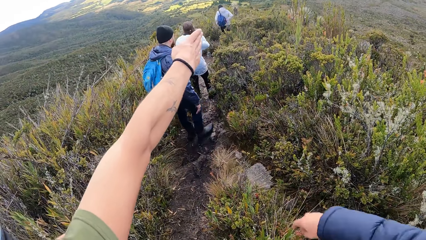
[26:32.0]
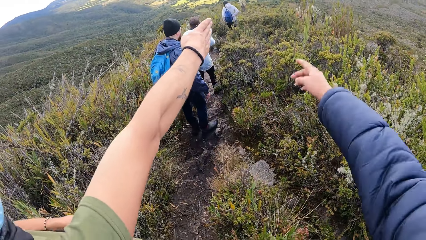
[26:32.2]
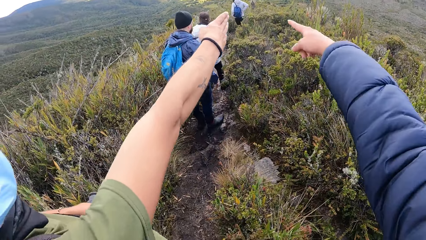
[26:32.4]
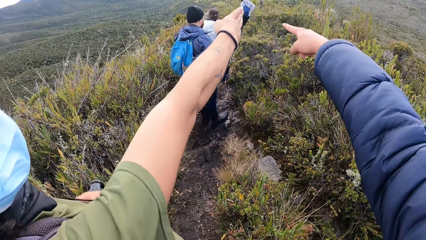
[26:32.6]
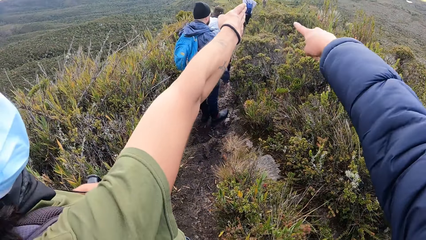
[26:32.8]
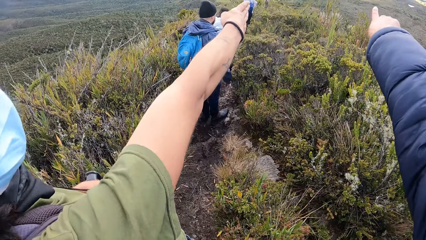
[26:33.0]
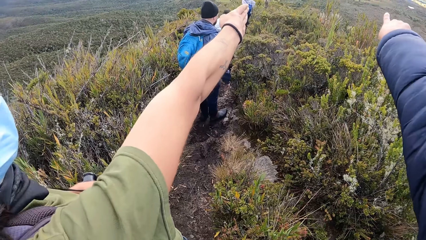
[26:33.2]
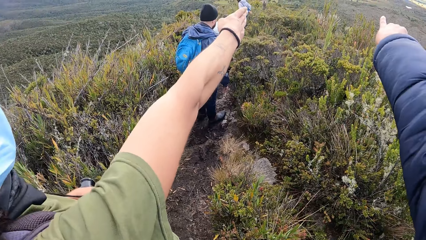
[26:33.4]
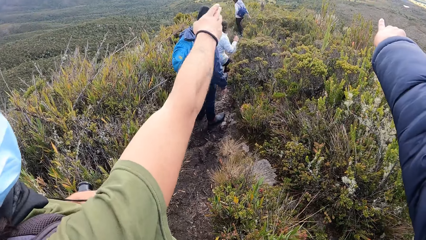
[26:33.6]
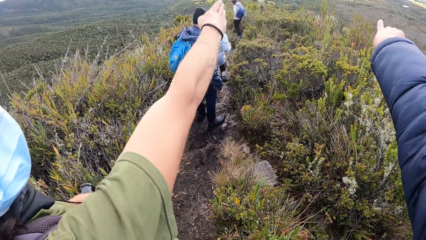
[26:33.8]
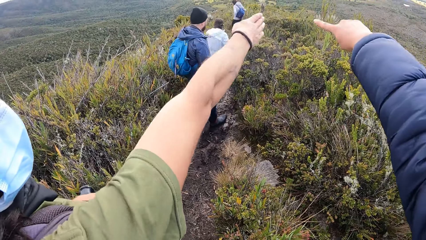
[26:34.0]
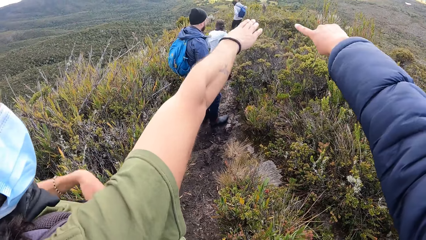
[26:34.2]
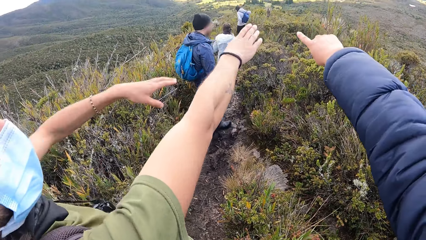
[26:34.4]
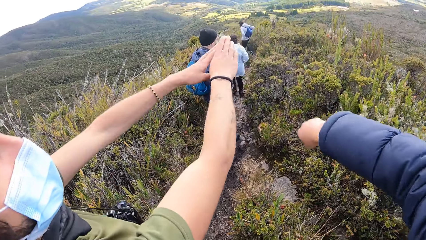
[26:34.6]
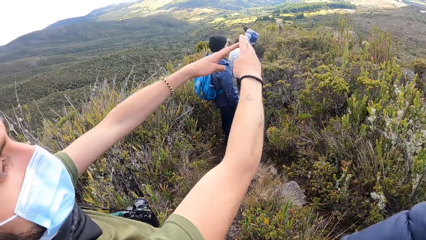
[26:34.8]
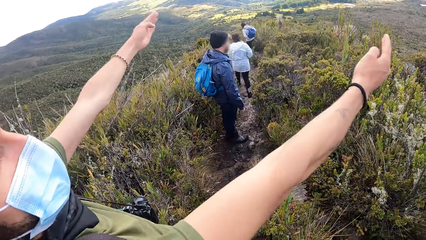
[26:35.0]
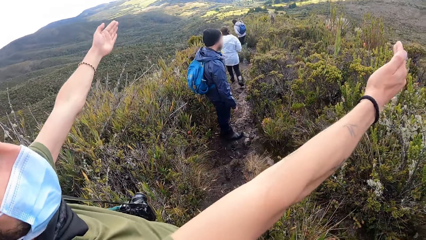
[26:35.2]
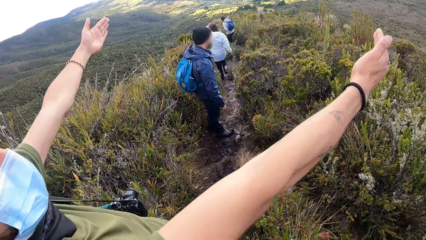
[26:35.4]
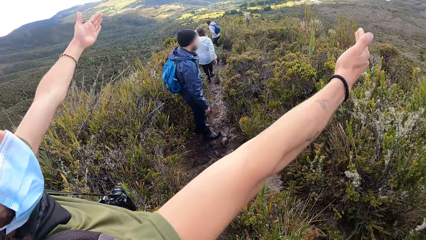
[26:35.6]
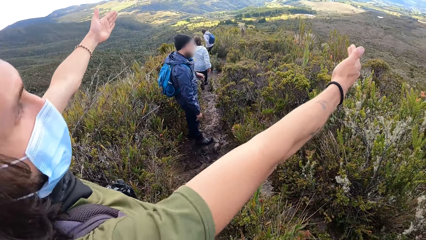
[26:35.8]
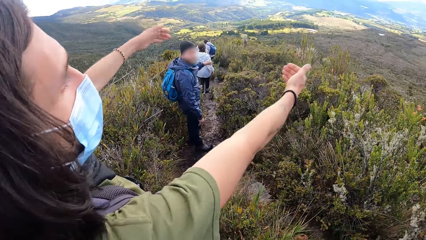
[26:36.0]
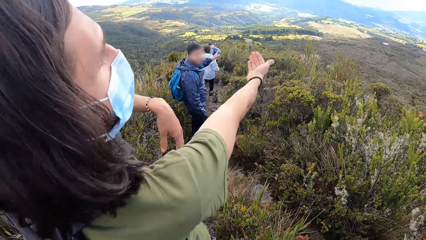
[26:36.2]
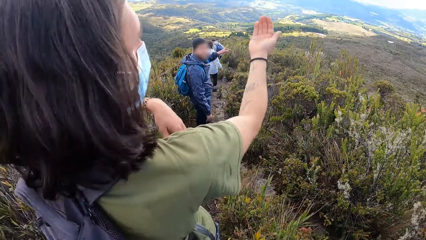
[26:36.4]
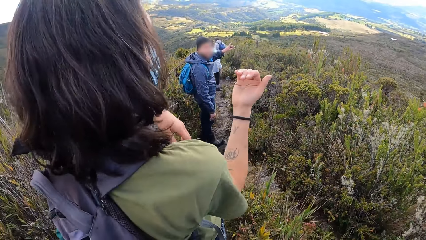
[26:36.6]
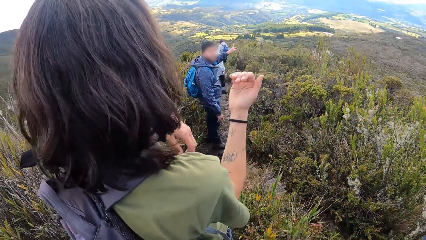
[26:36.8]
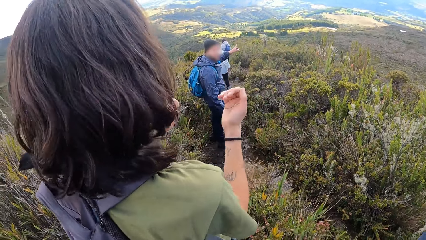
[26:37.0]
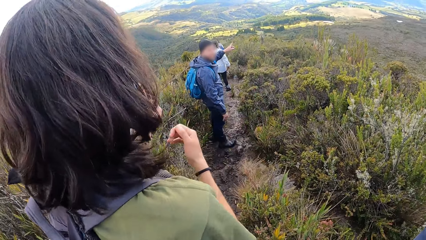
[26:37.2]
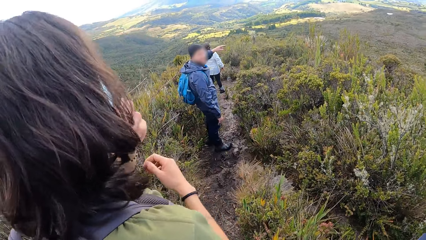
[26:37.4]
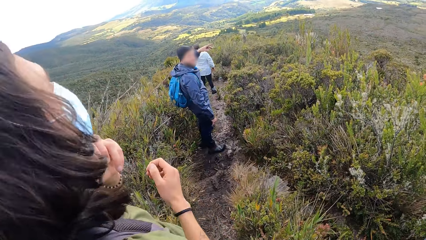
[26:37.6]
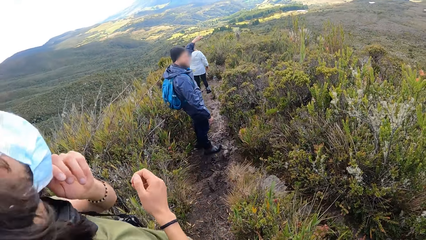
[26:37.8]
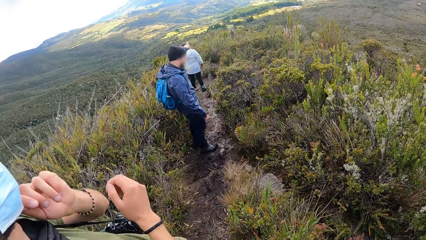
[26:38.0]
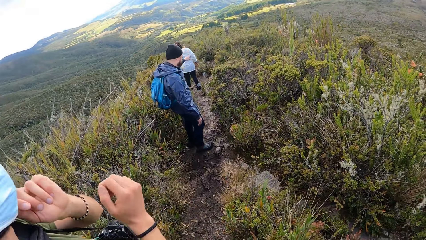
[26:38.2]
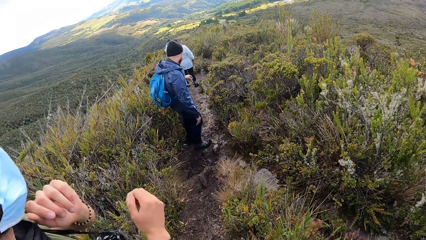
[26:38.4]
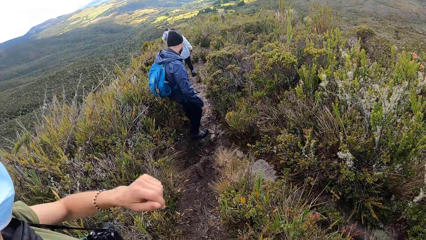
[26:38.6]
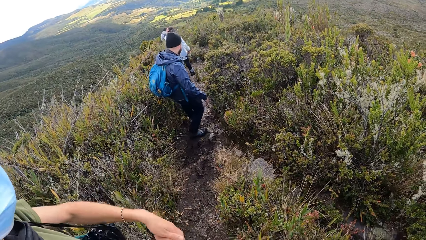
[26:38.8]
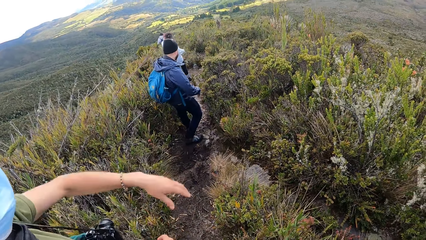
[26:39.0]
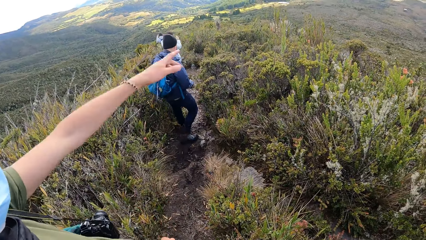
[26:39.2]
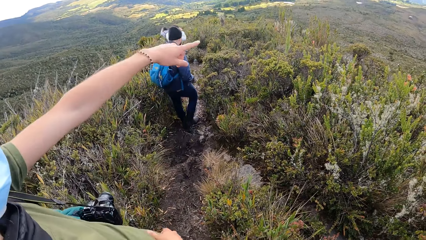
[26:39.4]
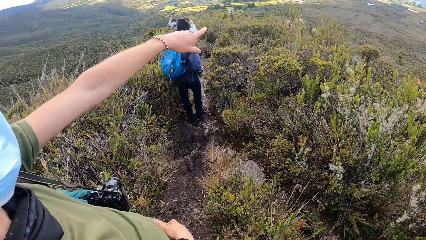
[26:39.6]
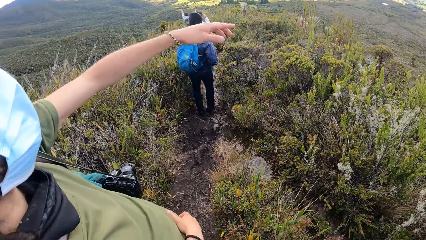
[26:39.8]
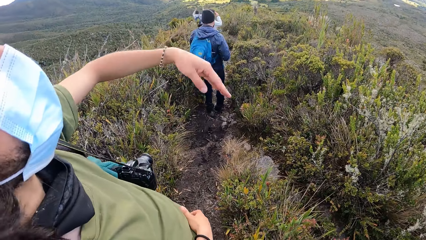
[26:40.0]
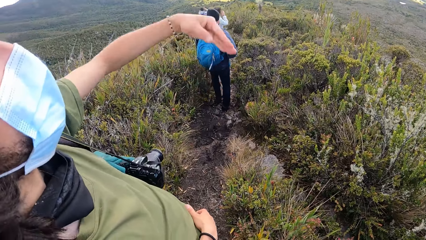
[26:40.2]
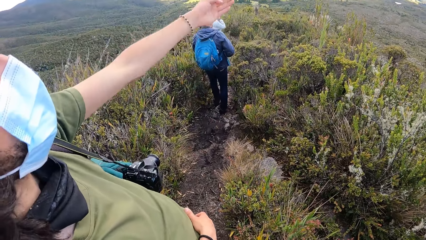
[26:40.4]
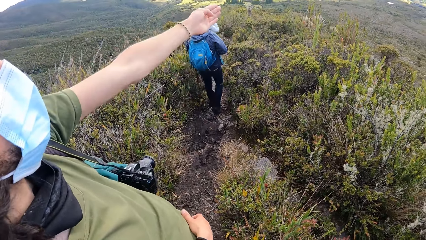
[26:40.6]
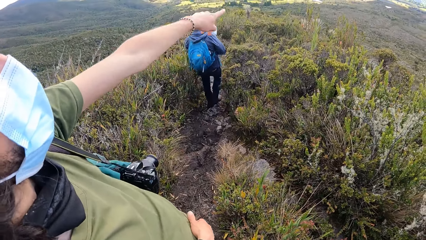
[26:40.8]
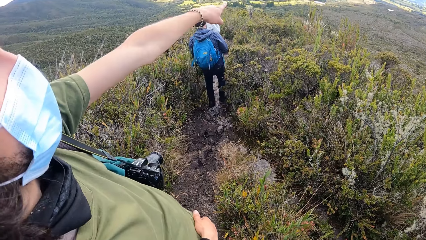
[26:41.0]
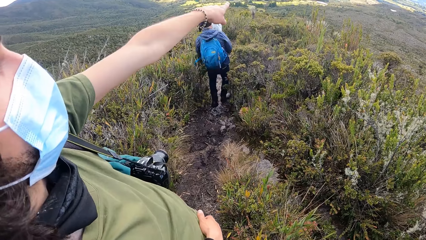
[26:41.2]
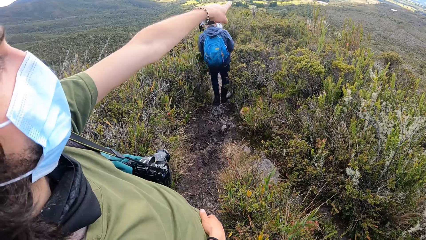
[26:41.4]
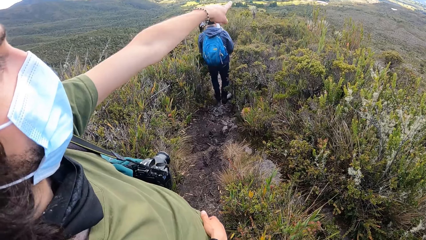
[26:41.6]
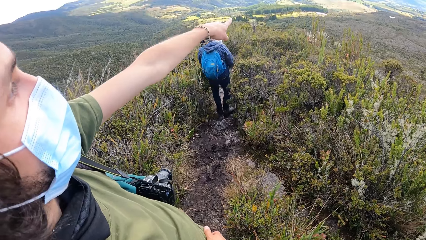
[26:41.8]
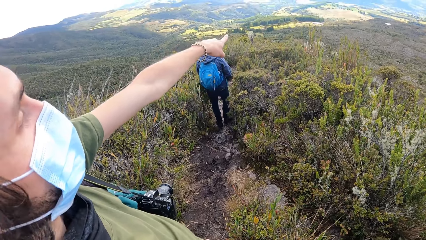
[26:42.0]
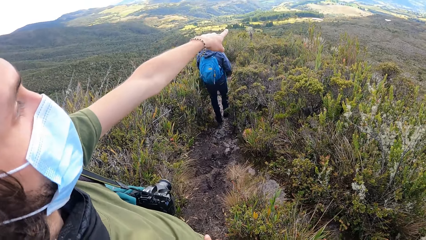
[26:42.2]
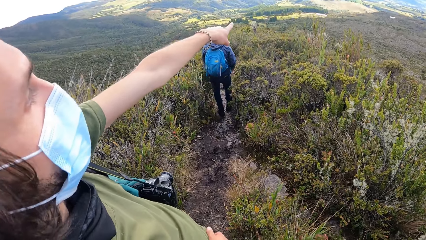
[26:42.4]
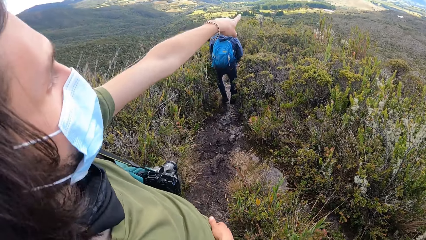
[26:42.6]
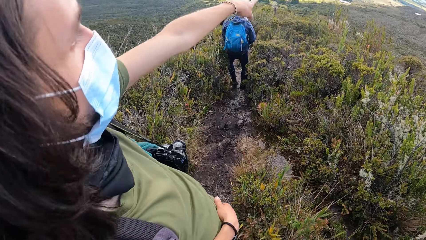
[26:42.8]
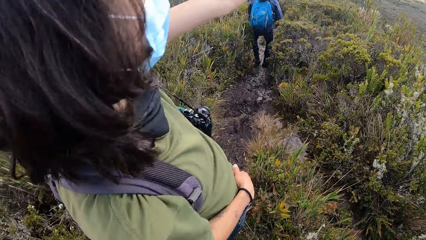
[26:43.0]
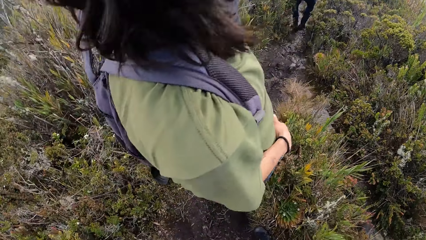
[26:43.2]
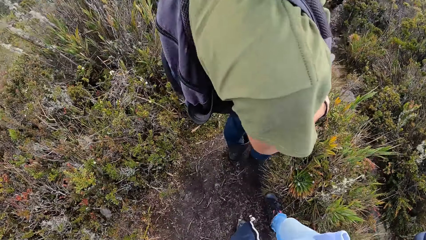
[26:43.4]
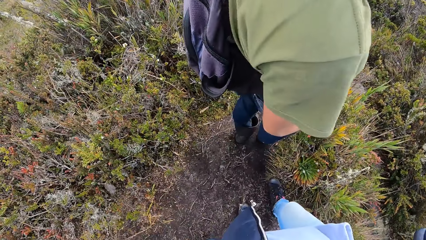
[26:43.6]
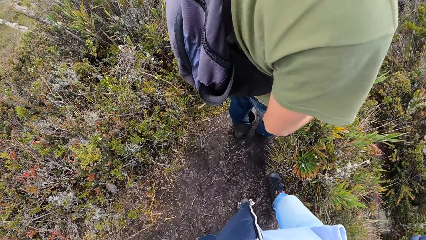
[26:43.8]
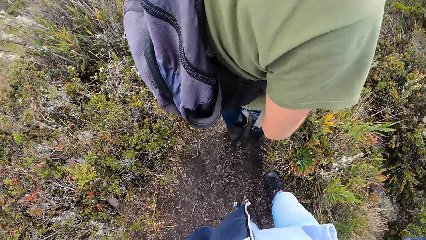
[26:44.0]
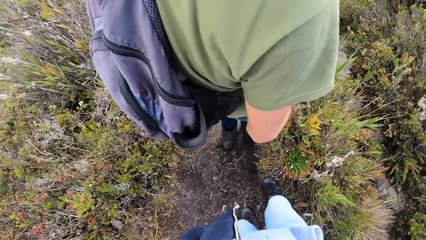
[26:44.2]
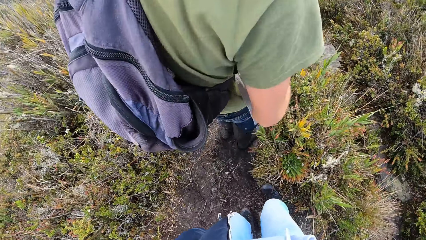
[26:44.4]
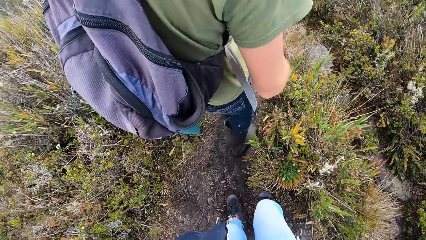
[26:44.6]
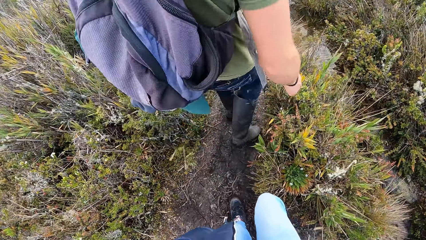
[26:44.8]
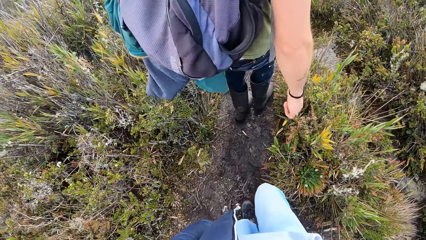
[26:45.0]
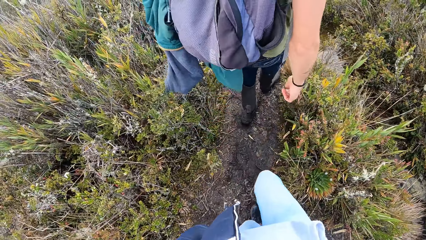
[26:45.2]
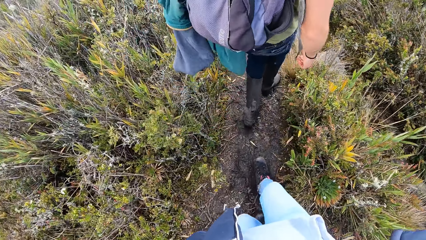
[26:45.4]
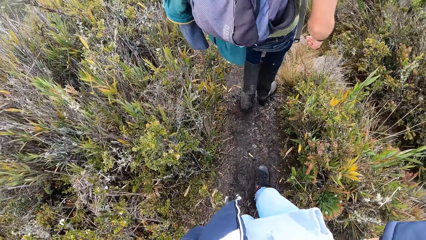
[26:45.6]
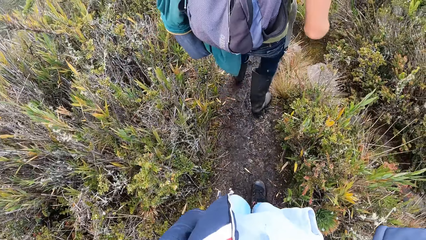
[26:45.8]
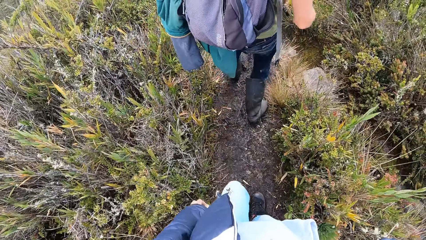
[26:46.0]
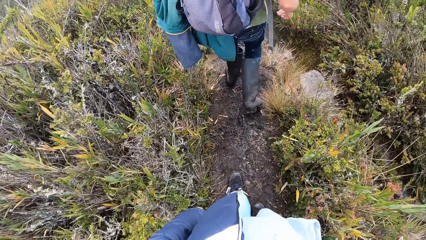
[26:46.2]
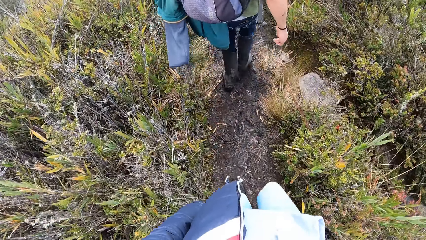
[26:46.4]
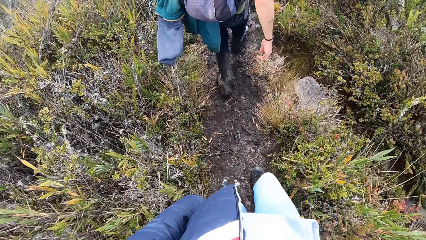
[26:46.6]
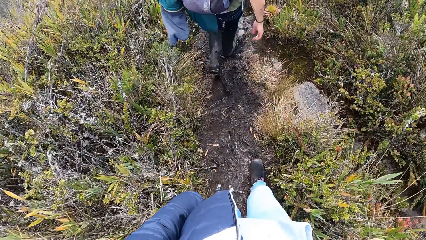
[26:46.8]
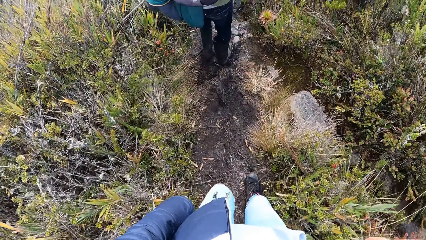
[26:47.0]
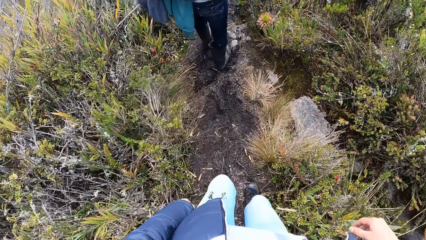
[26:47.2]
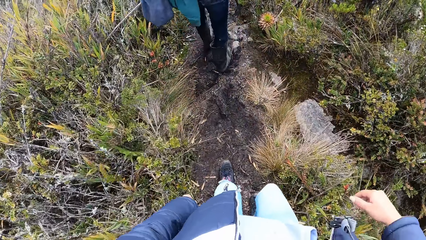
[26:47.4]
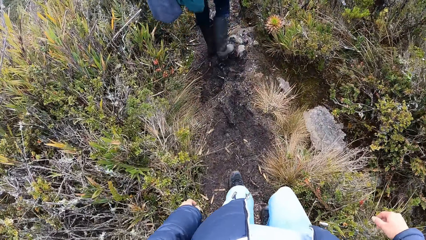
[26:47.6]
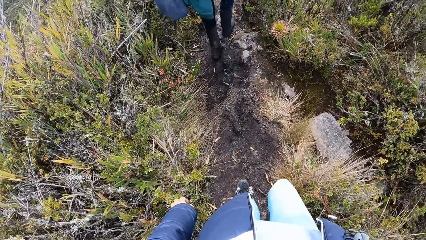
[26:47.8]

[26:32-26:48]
The camera wearer points with her right hand. She stares at a man and follows the man. She walks.
